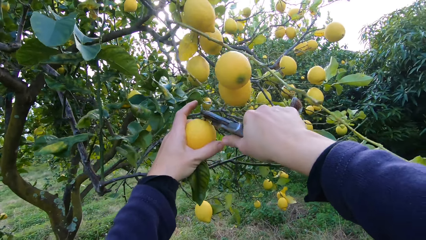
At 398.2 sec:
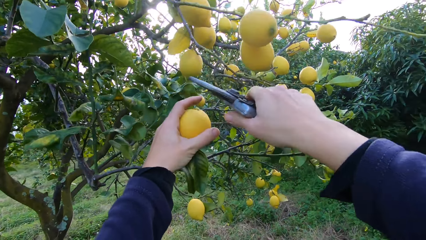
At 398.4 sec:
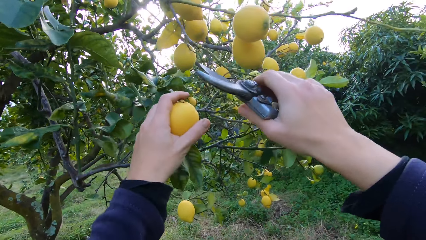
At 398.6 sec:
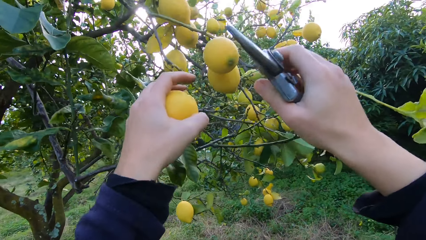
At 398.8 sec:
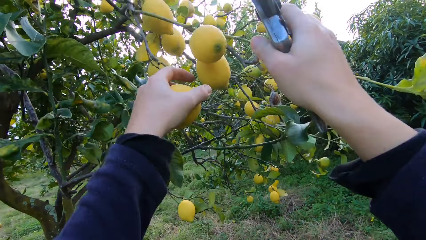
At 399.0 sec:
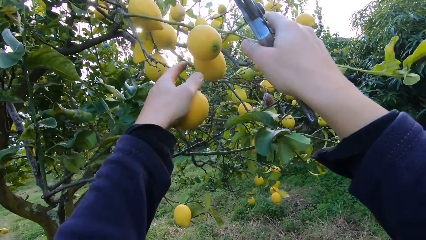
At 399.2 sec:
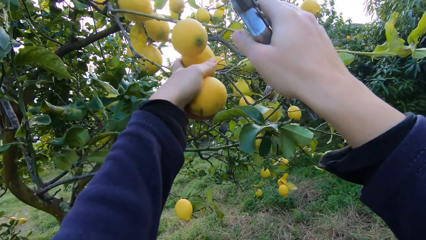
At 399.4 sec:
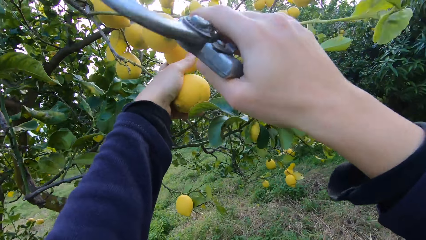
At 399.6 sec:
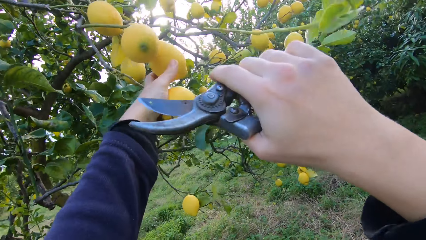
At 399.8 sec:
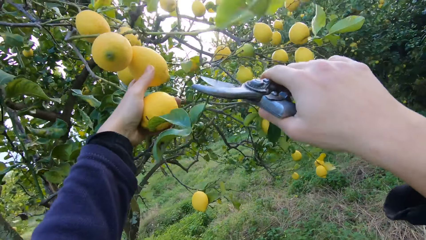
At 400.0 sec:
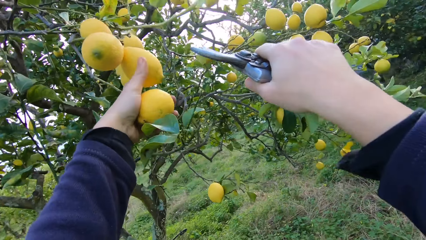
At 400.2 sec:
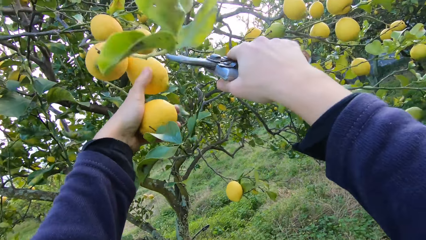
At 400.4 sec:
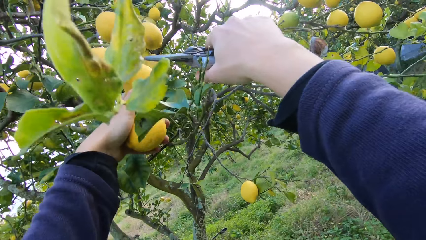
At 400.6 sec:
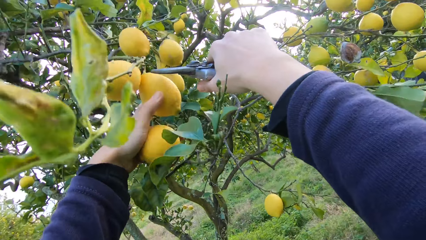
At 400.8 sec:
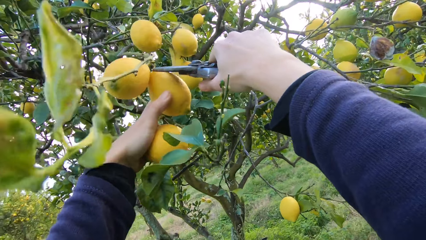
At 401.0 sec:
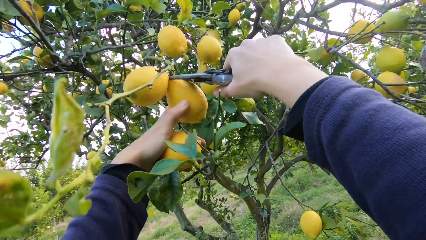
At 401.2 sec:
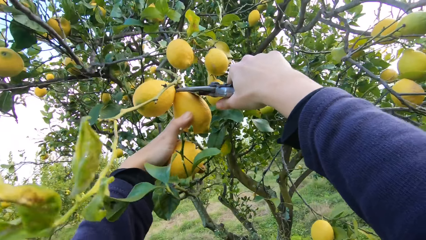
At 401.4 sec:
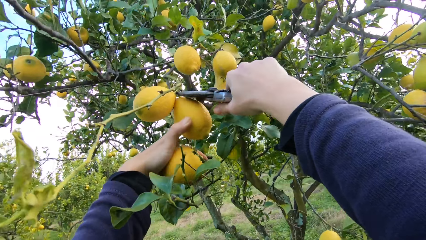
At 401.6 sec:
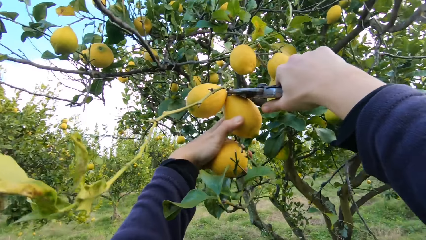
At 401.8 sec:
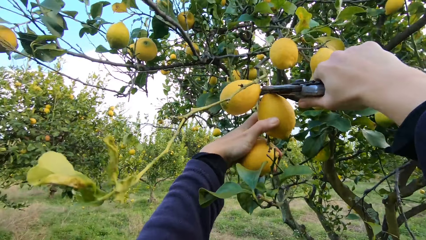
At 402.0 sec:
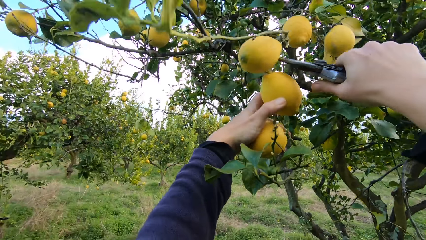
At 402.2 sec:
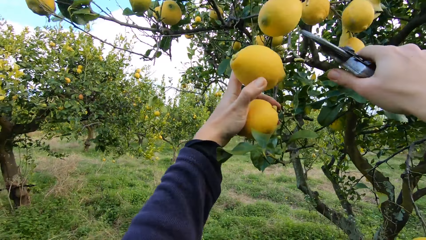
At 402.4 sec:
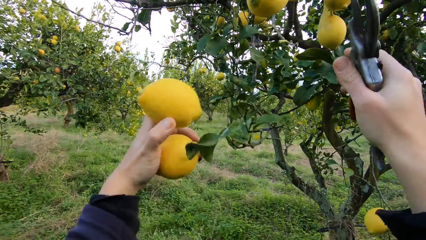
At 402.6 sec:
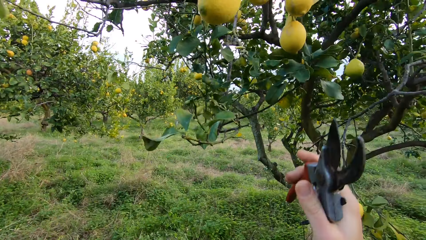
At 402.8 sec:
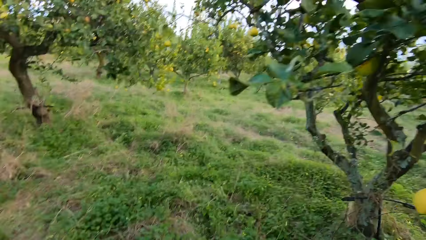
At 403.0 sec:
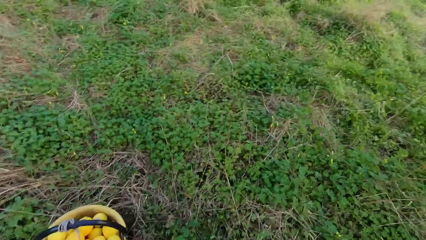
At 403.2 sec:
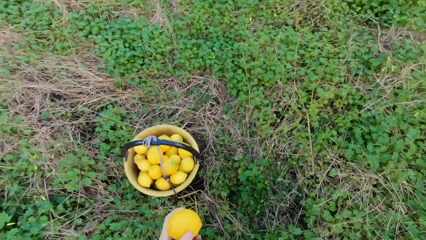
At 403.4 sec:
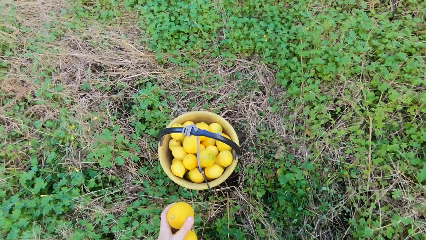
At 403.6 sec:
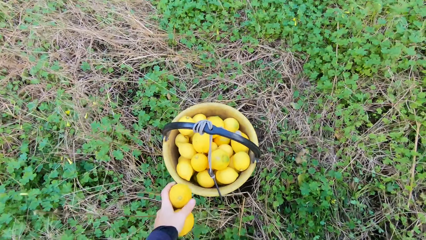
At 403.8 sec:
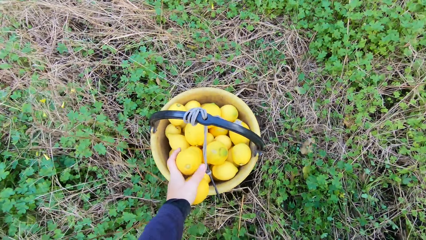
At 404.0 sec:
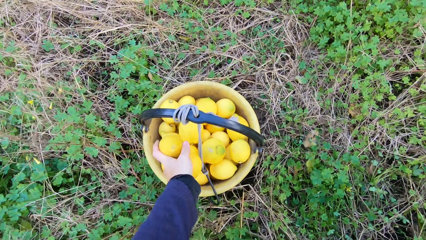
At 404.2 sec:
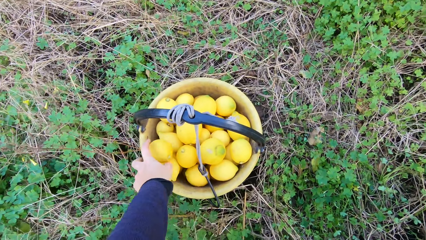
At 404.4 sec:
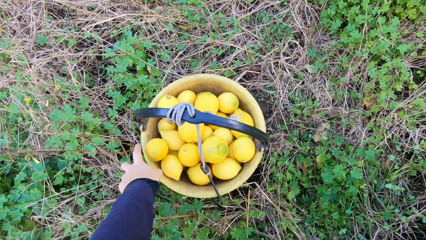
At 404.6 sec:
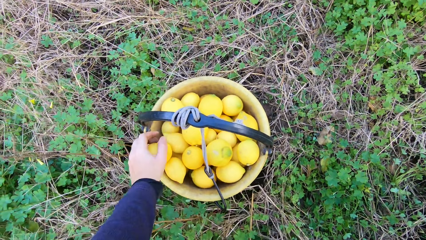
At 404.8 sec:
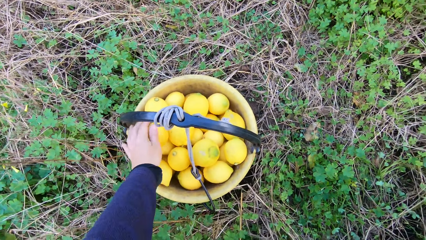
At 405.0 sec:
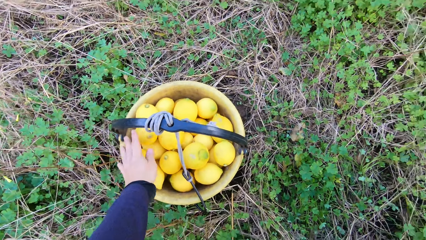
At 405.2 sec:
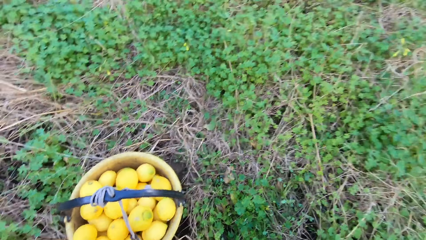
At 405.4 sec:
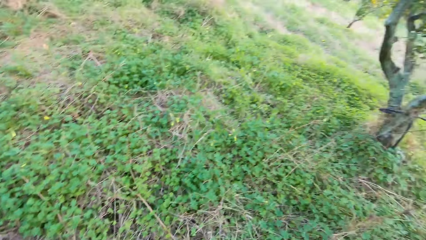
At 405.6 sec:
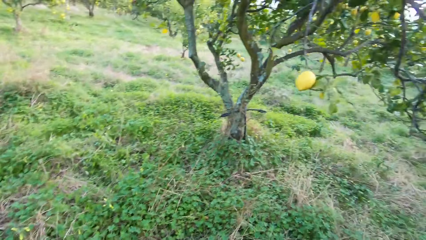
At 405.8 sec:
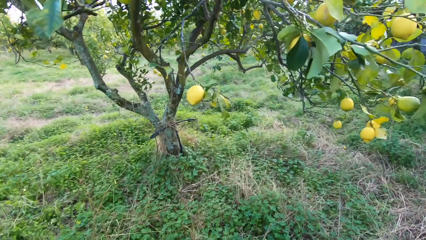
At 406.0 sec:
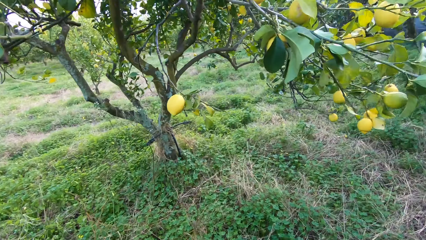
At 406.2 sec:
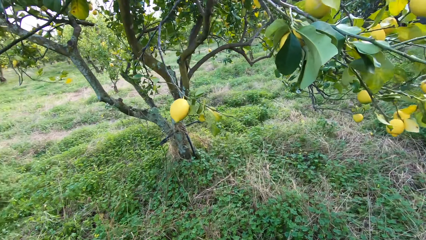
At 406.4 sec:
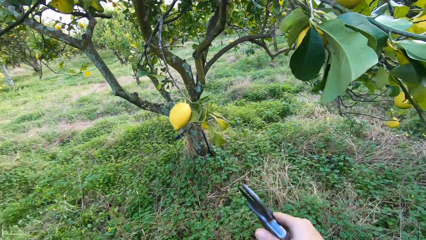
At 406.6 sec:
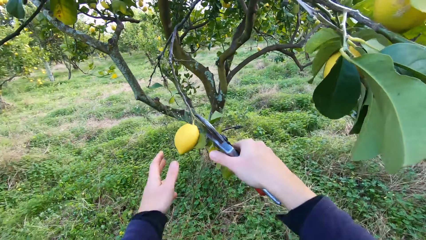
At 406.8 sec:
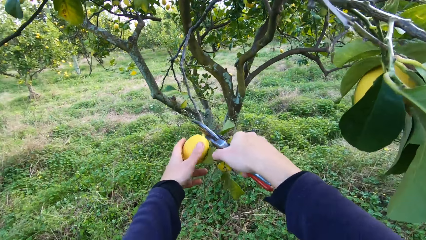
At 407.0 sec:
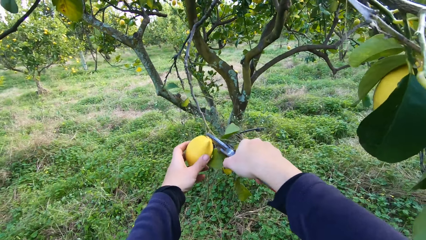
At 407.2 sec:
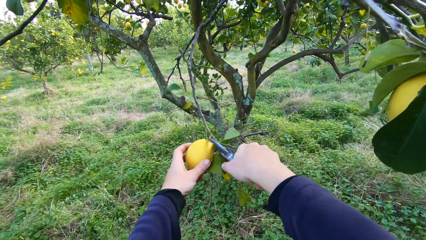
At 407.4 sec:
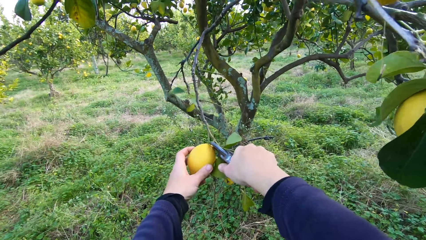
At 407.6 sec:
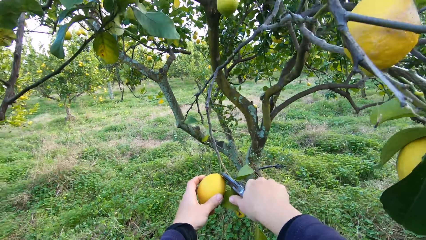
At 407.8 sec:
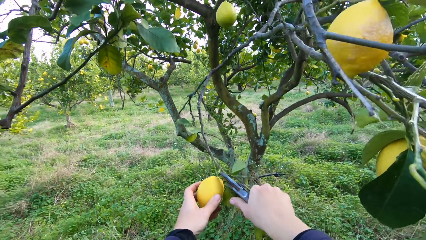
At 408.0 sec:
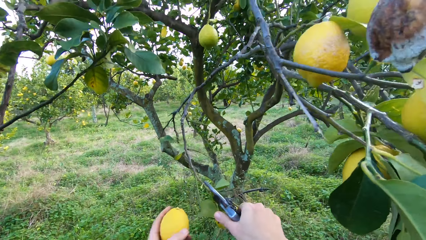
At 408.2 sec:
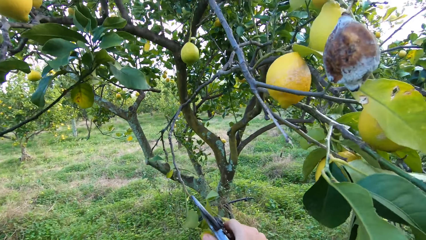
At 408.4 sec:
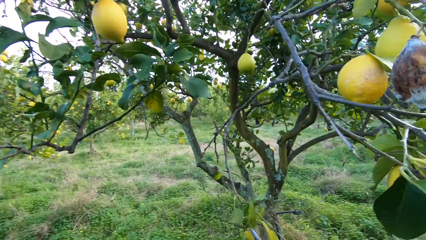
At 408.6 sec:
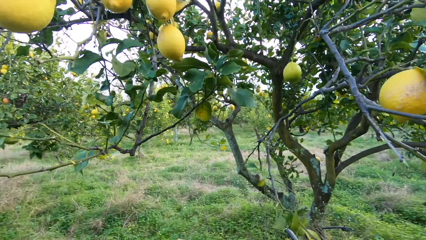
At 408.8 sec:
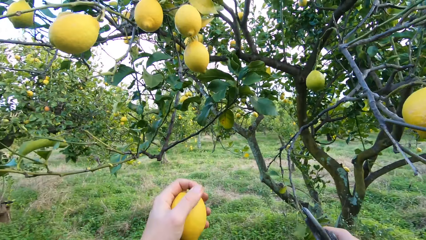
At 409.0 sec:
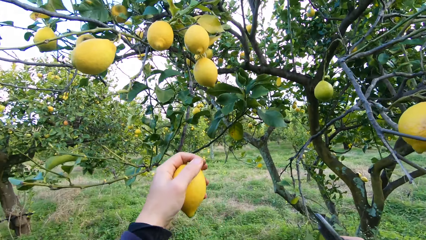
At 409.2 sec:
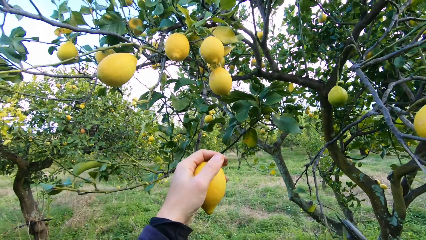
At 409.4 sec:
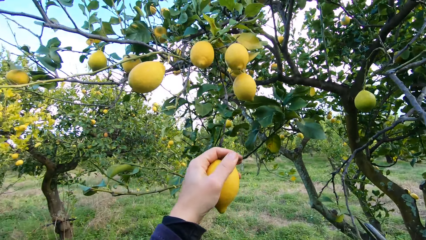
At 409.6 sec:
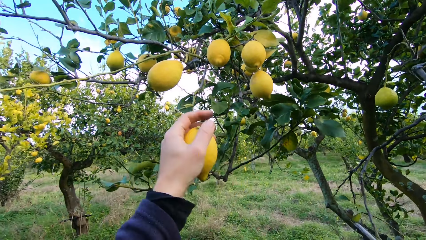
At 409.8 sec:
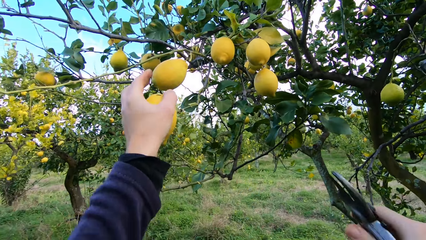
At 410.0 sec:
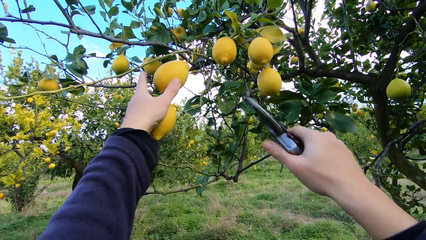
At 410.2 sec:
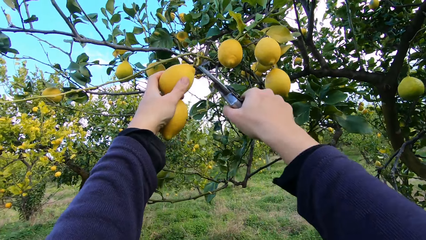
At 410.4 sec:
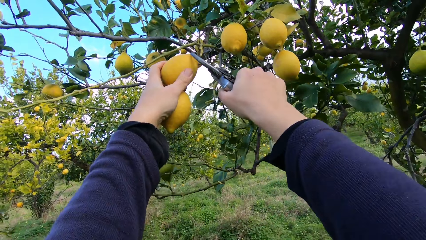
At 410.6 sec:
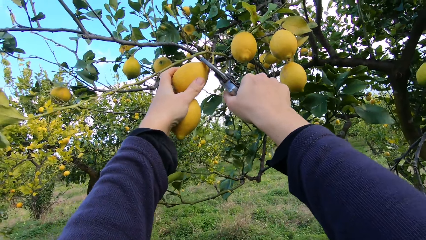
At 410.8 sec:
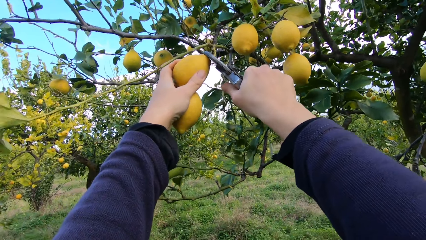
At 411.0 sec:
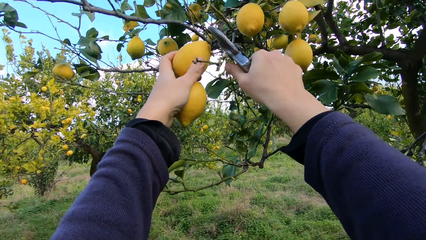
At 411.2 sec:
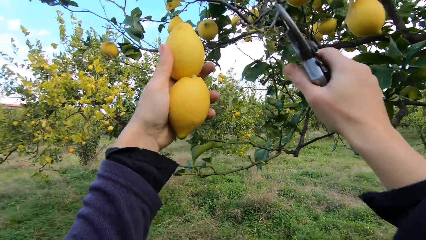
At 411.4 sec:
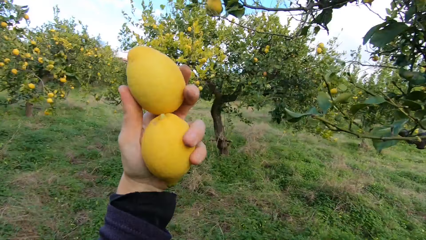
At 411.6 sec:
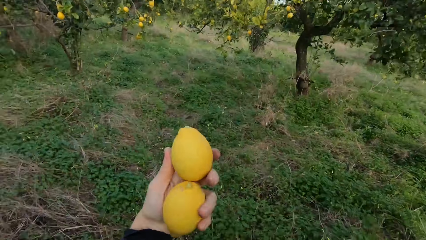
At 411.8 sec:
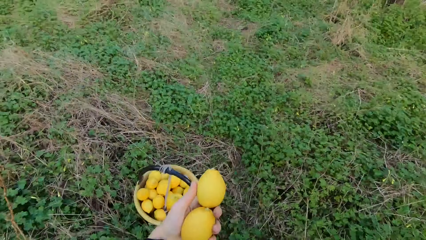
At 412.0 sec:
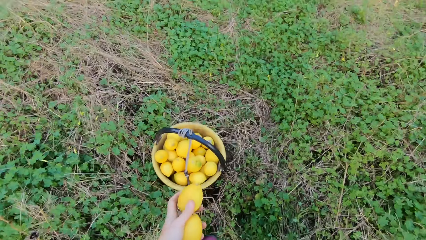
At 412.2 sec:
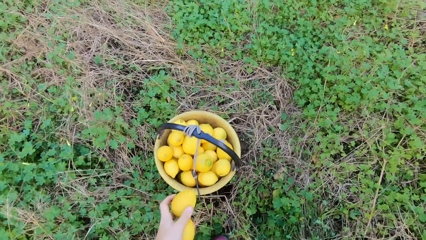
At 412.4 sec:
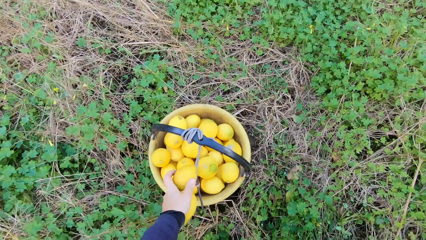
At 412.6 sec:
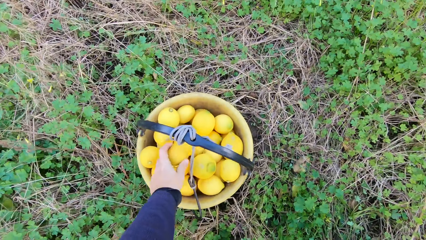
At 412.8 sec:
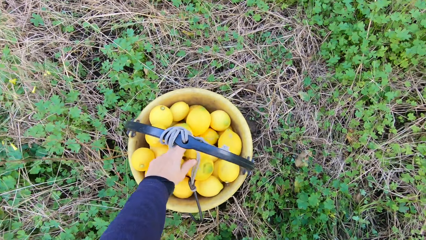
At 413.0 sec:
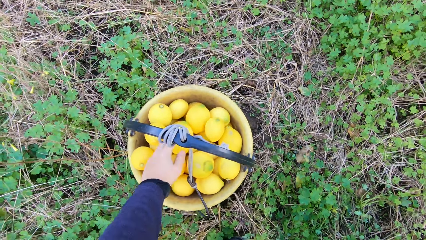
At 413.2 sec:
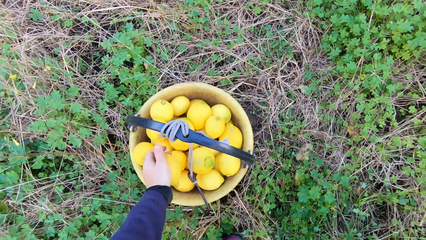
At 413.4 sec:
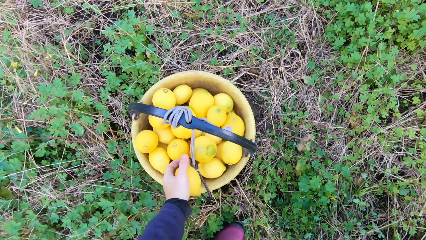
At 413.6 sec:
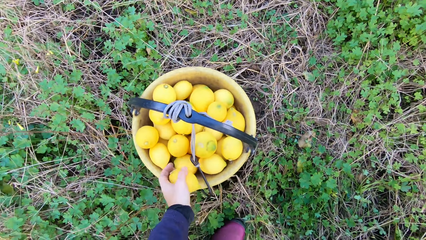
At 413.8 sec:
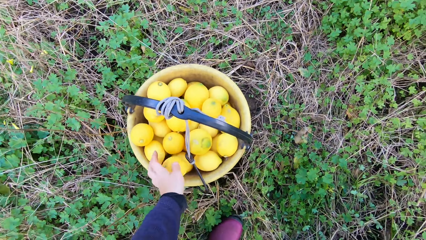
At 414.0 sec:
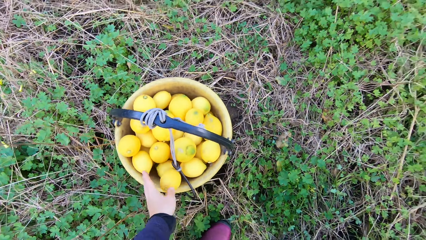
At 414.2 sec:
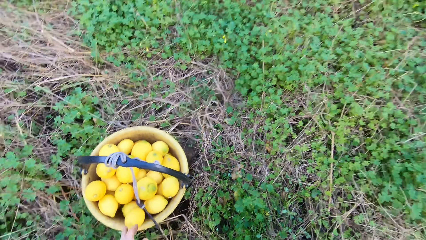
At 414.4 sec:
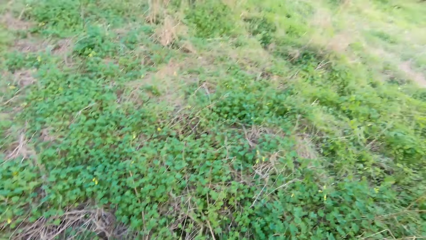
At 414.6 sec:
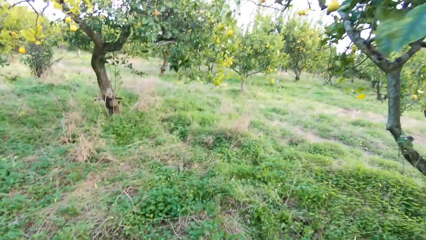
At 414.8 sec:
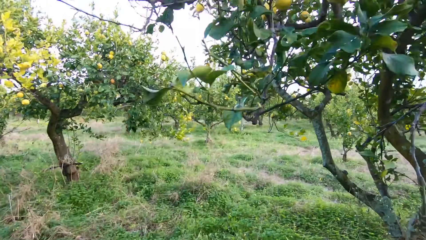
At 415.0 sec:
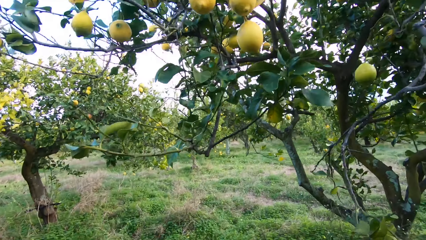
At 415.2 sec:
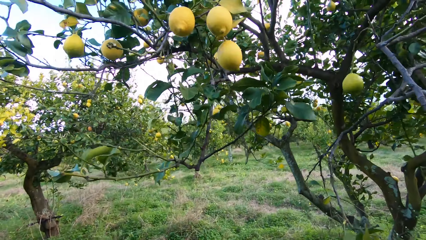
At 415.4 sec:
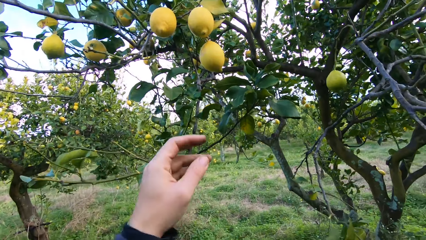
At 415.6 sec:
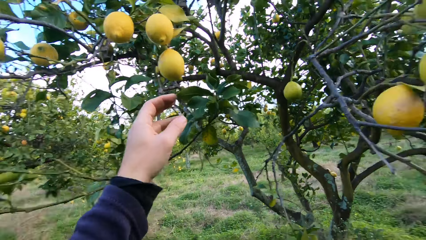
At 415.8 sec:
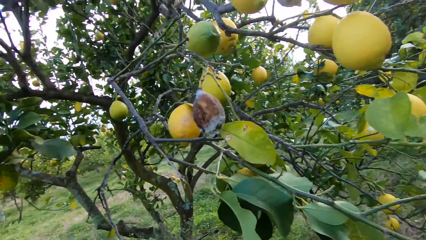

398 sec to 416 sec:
The camera wearer cuts the stem off. They grab an orange or lemon. They cut the stem off. They pluck another lemon from the tree with the plier. They throw the lemons into the bucket. They grab an orange. They pluck another lemon from the tree with the plier. They cut the stem off. They grab an orange. They cut the stem off. They pluck another lemon from the tree with the plier. They throw the lemons into the bucket.
